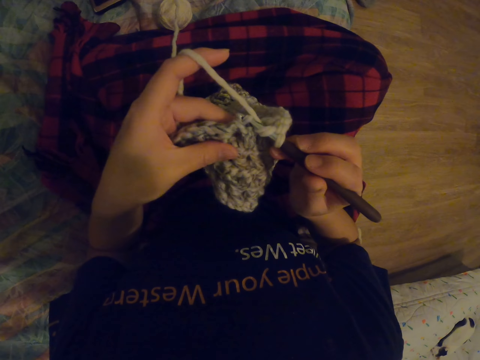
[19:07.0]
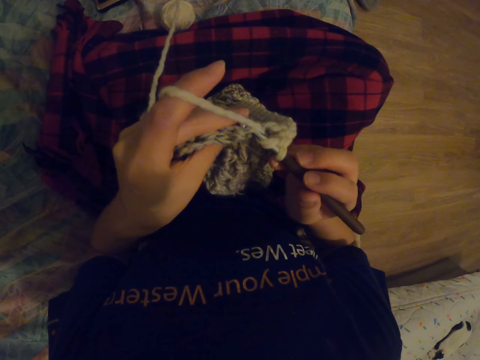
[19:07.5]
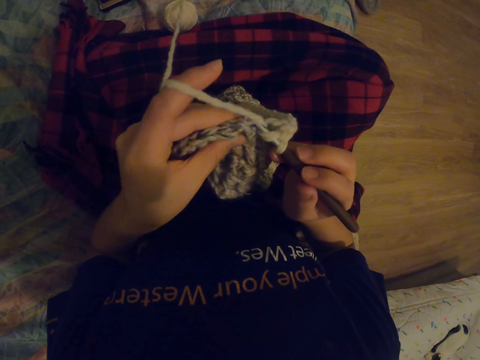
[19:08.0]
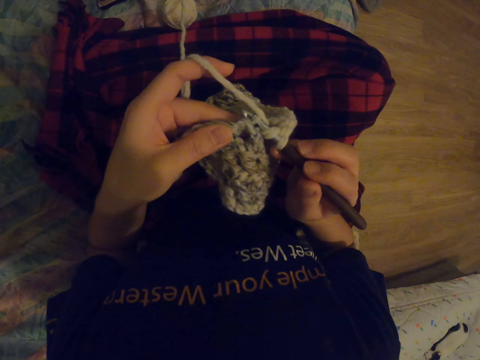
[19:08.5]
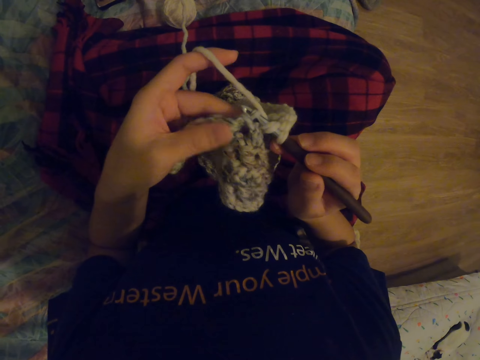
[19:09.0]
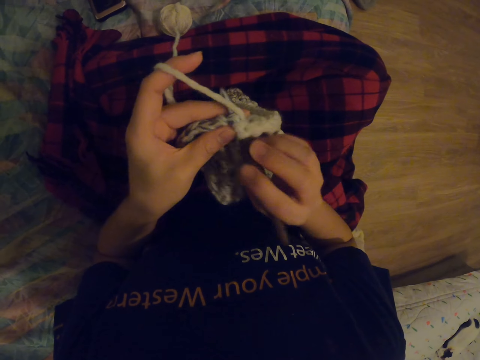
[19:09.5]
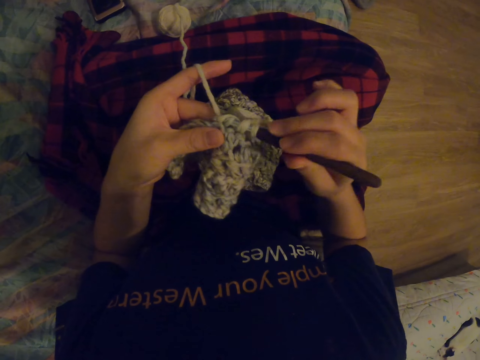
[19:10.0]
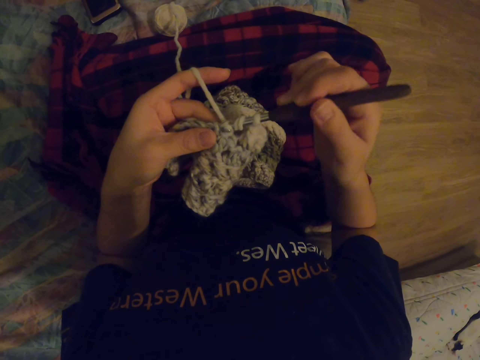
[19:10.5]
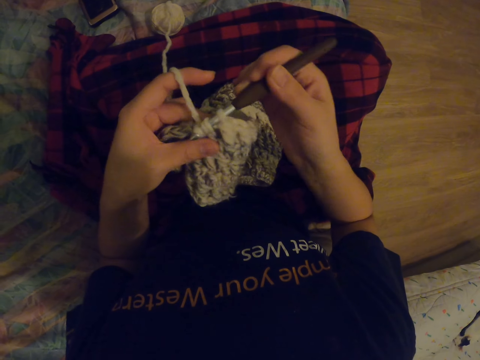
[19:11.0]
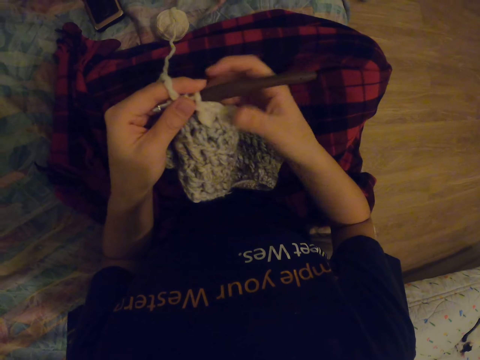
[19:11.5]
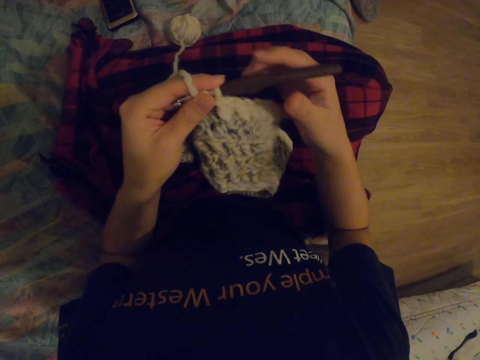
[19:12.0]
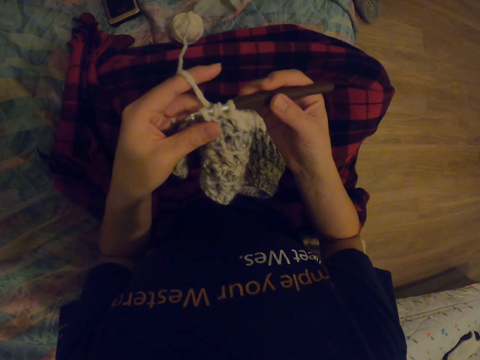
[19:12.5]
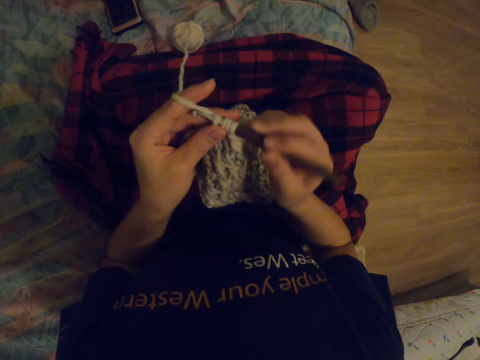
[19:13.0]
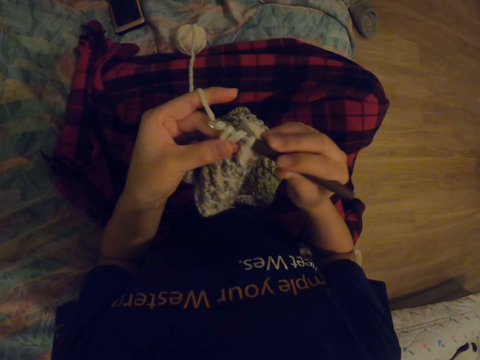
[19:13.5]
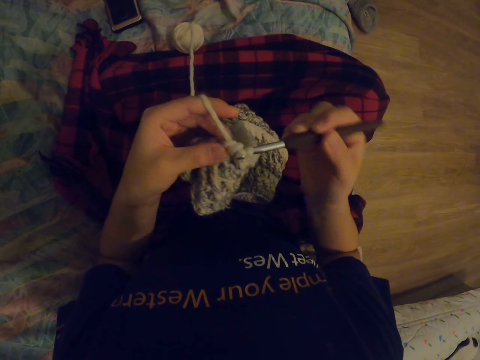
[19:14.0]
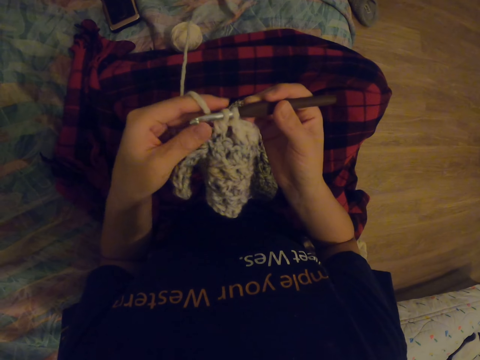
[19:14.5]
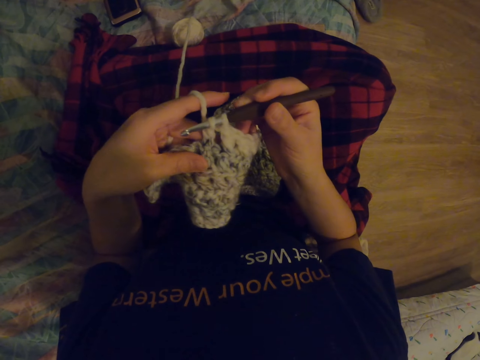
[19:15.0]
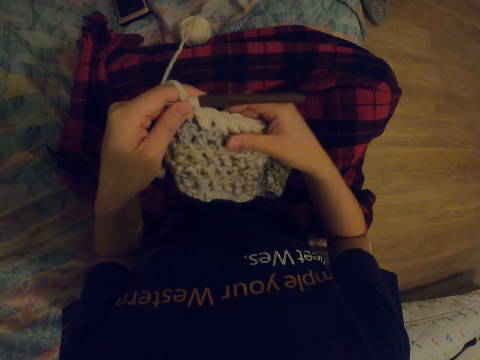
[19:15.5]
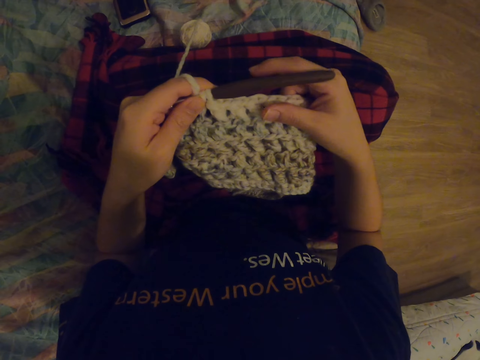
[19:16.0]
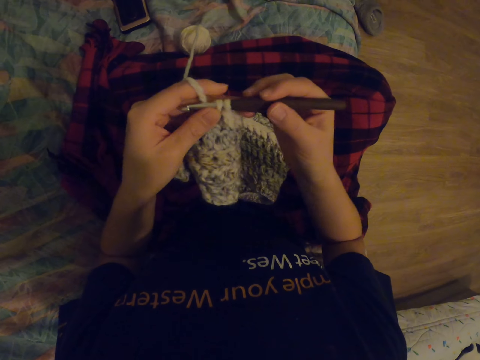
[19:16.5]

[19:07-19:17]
The camera wearer pulls the knitted scarf. They knit with a crochet hook. They look at the garment.

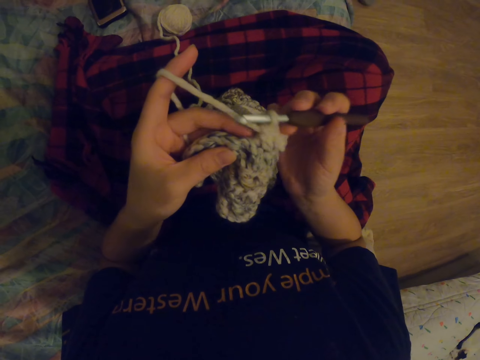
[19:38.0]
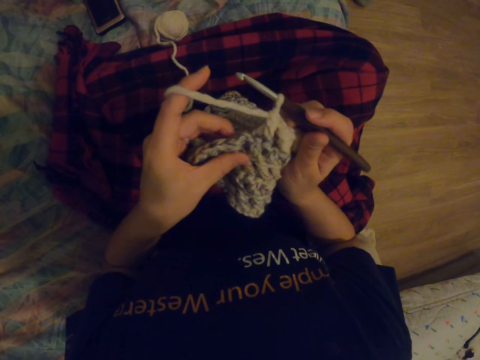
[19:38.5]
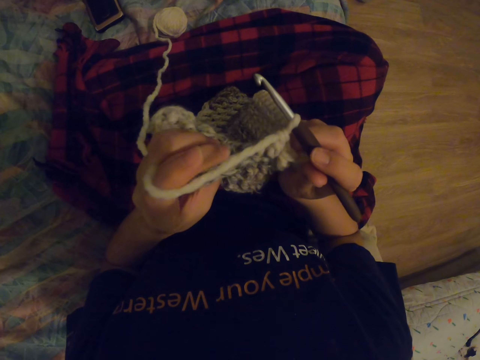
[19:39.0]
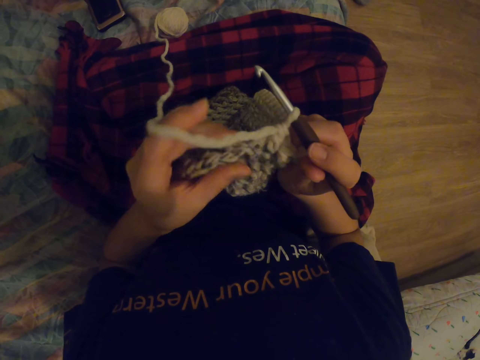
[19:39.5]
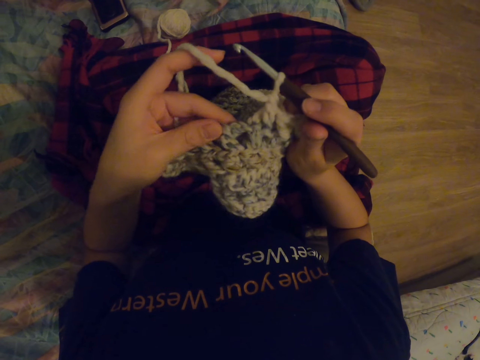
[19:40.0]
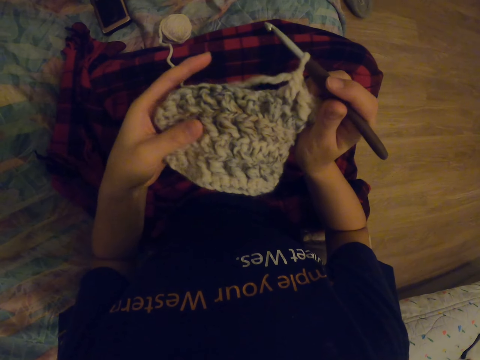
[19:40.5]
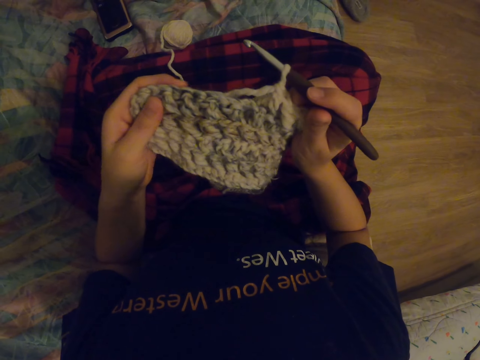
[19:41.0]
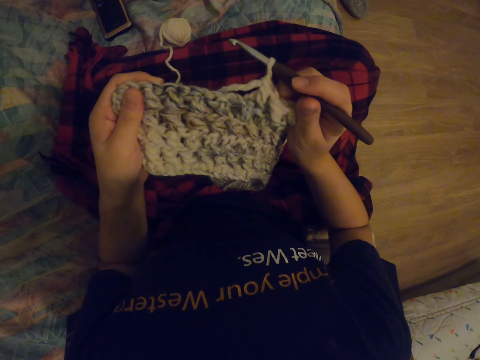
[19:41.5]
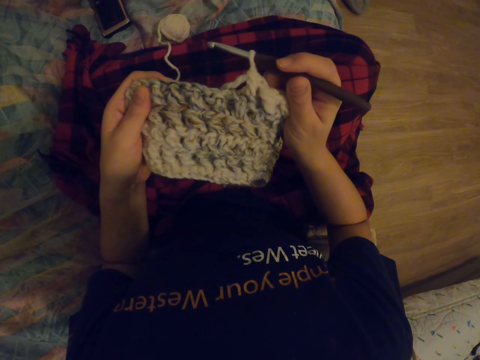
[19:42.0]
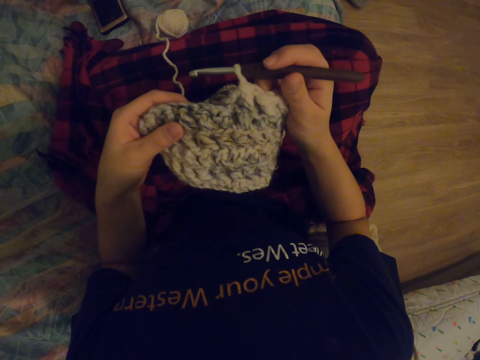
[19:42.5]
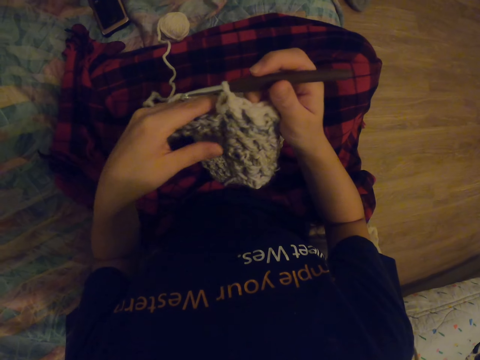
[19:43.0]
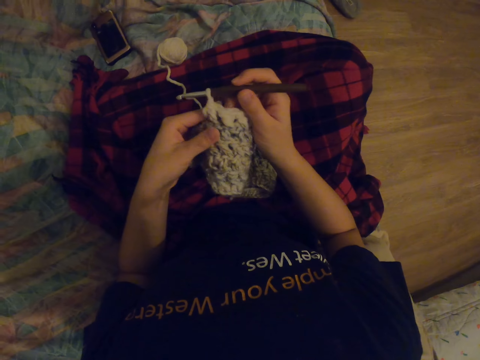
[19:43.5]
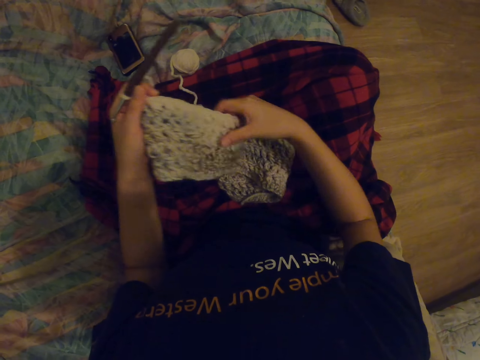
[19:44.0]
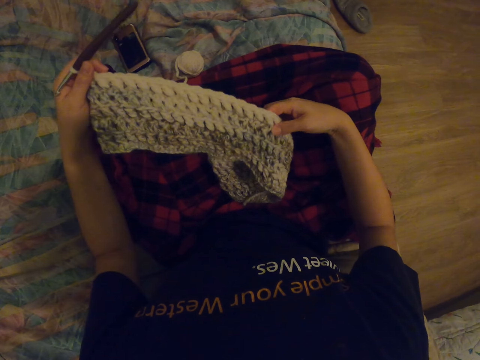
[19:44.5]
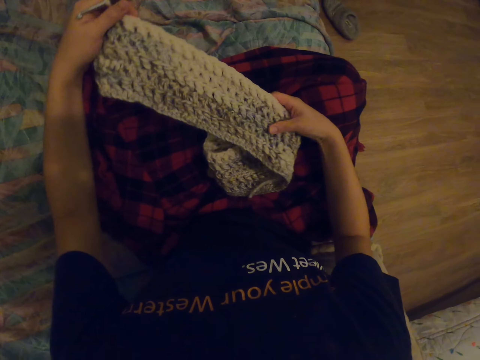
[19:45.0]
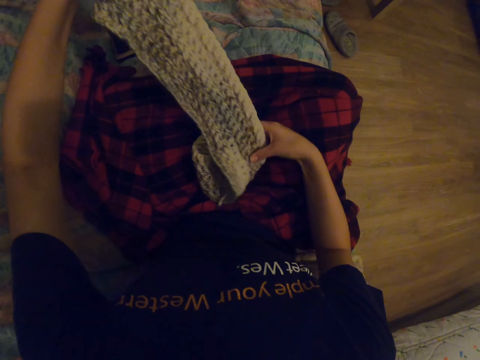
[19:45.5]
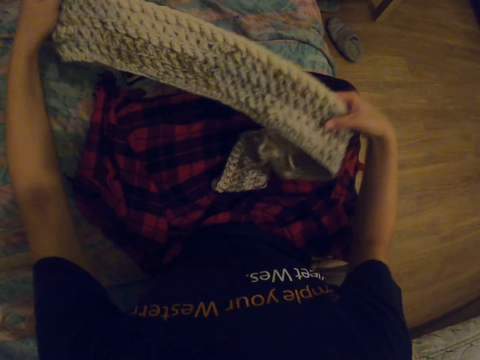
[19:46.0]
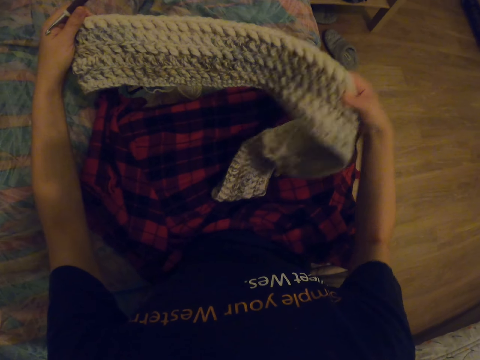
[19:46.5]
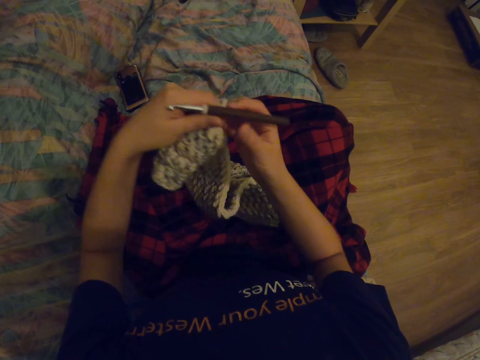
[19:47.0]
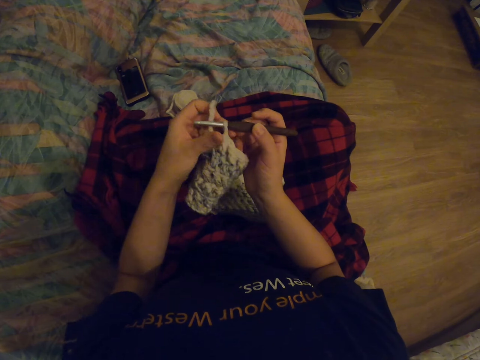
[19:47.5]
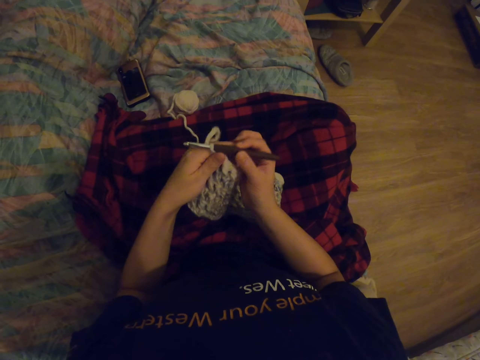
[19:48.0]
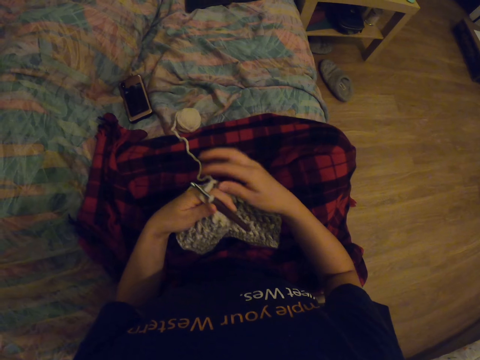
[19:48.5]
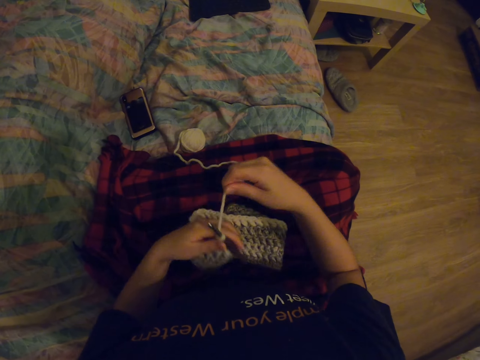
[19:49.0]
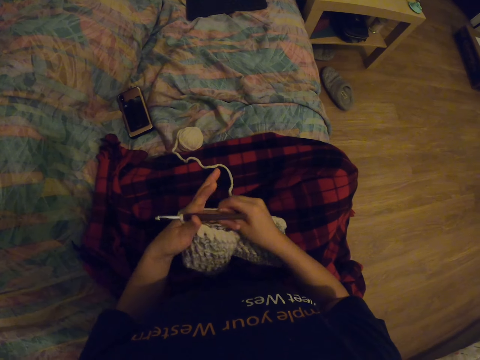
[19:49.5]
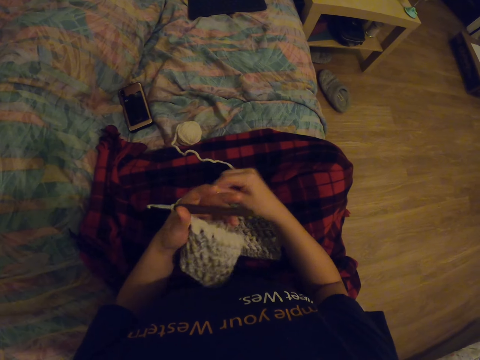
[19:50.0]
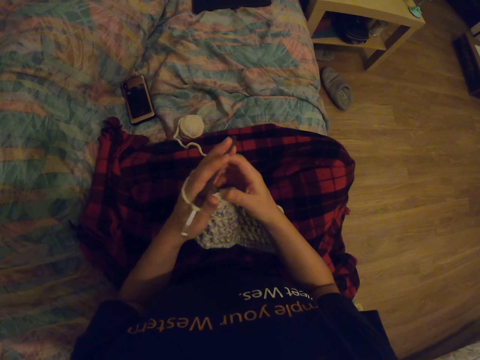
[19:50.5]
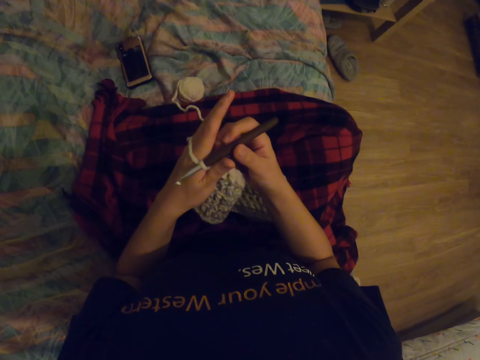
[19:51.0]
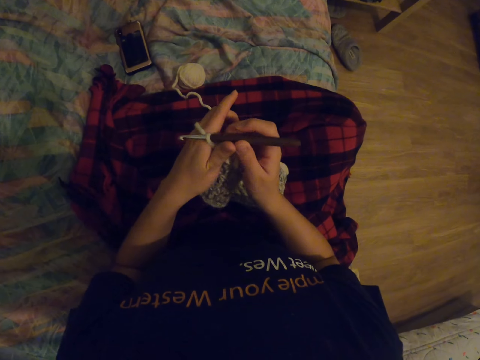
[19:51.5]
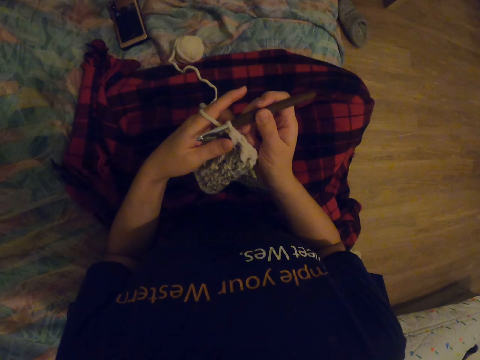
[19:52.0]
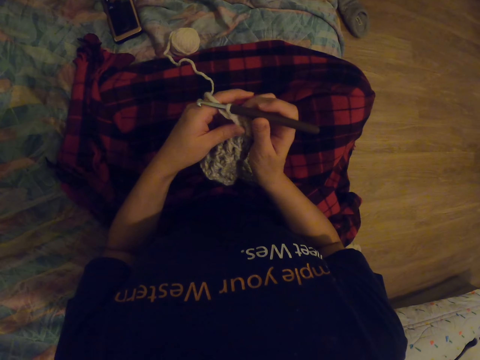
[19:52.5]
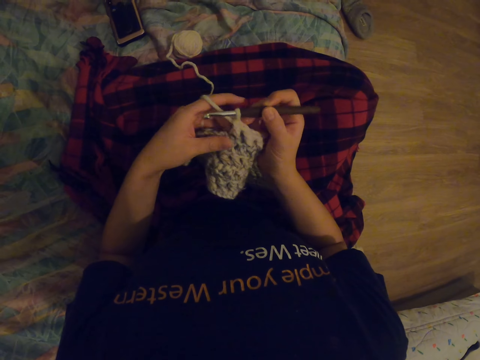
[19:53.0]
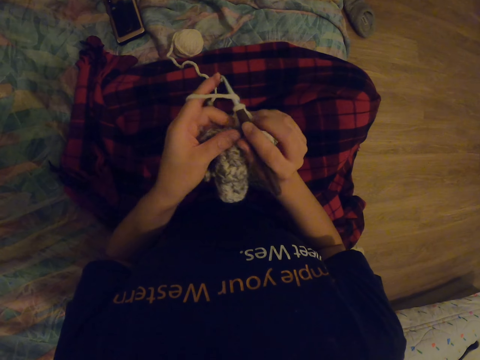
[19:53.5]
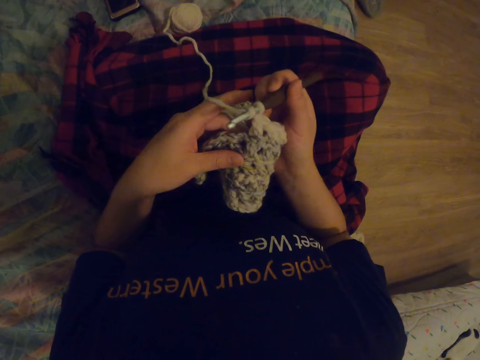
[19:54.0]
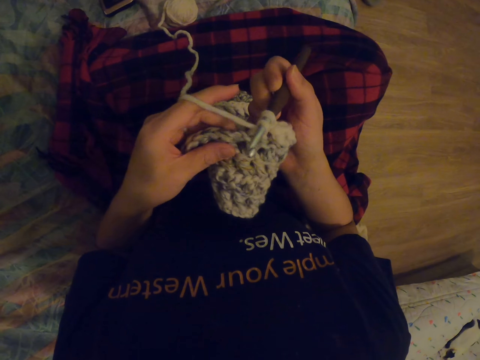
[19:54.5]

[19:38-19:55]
The camera wearer looks at the knitted scarf. She straightens the knit garment. She stretches the knitted scarf. She rolls the yarn on her fingers. She knits the garment with a crochet hook.
